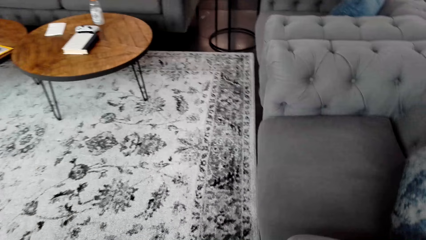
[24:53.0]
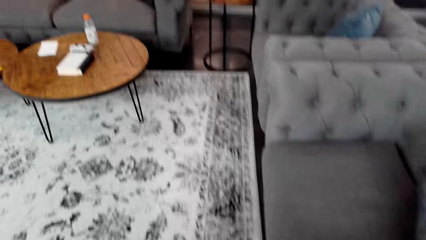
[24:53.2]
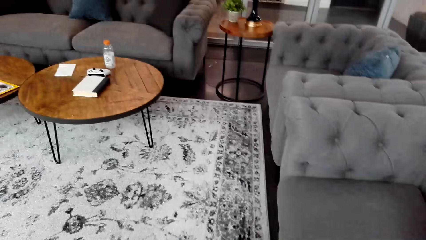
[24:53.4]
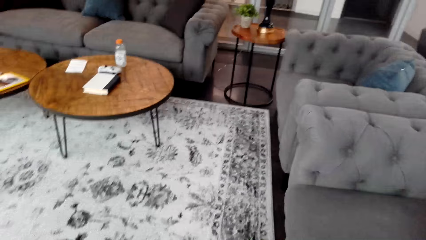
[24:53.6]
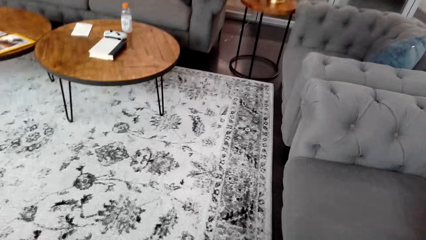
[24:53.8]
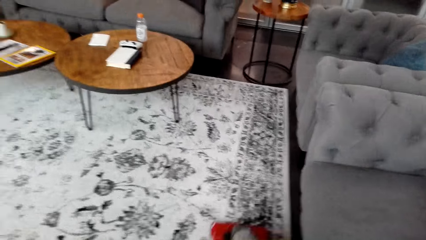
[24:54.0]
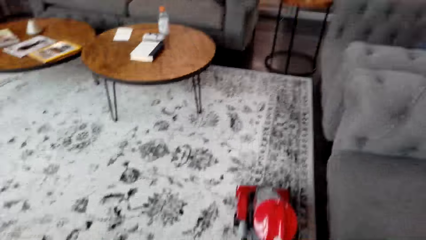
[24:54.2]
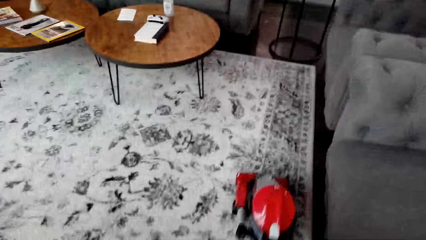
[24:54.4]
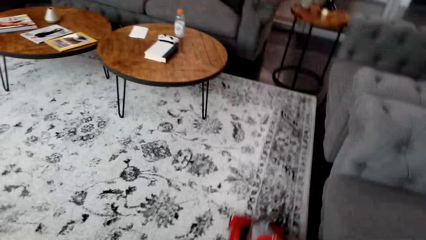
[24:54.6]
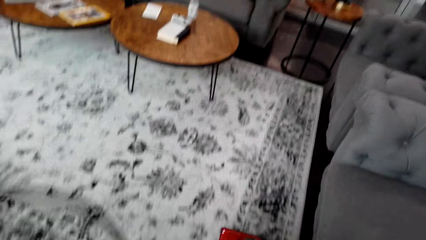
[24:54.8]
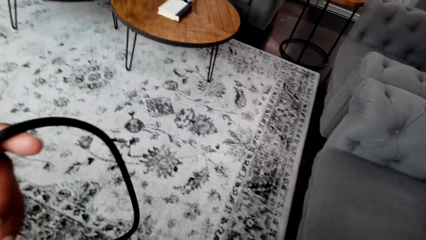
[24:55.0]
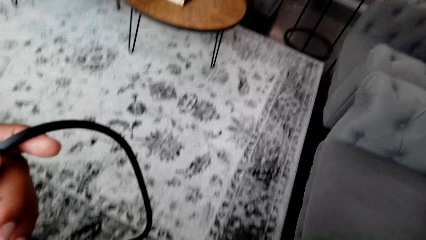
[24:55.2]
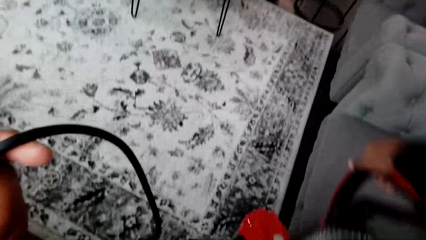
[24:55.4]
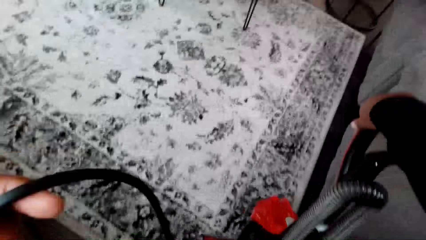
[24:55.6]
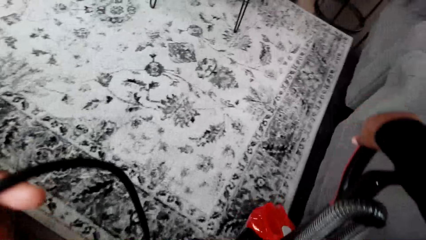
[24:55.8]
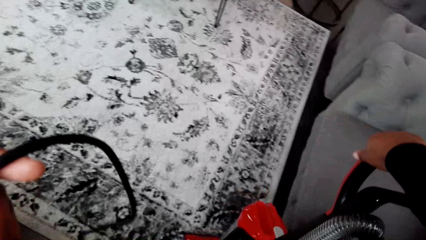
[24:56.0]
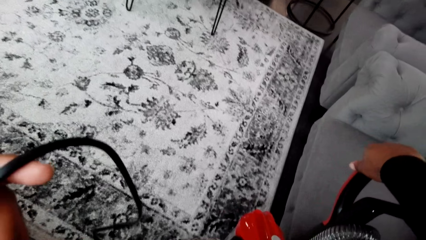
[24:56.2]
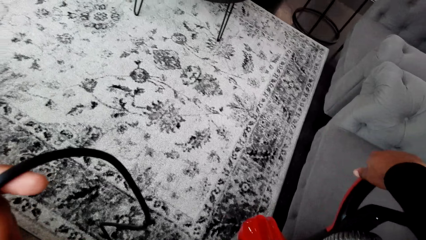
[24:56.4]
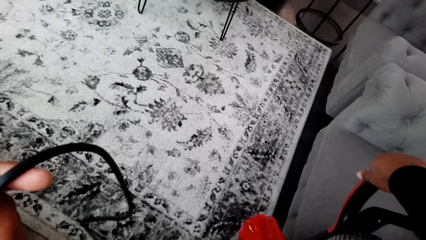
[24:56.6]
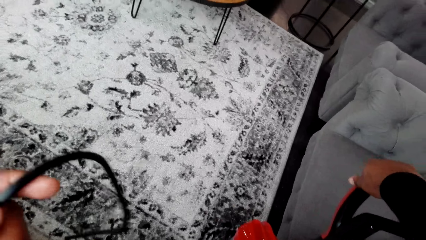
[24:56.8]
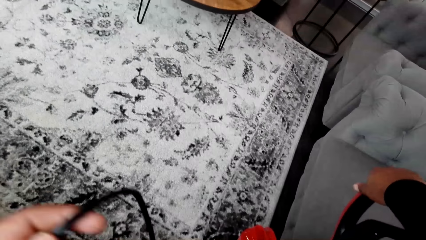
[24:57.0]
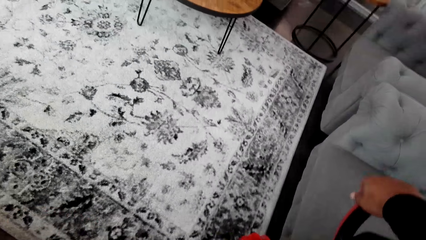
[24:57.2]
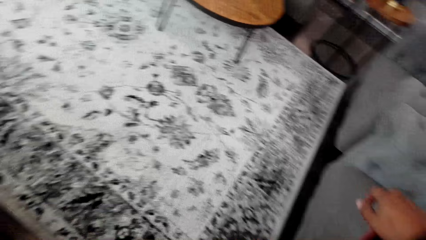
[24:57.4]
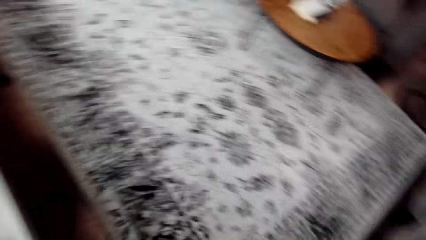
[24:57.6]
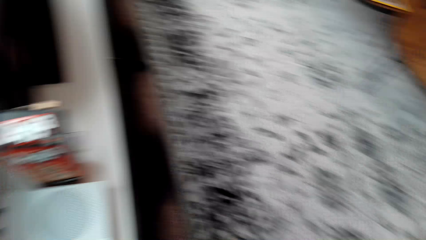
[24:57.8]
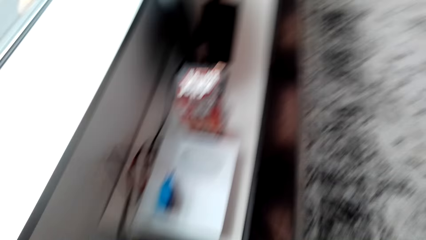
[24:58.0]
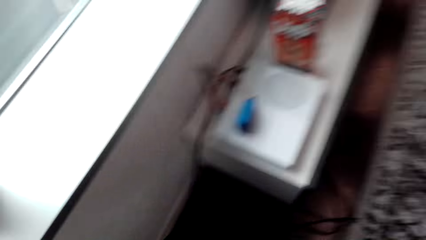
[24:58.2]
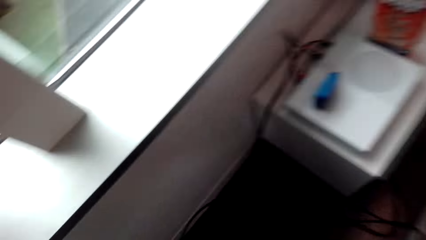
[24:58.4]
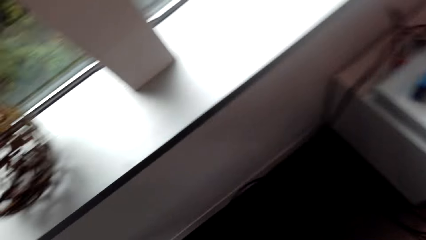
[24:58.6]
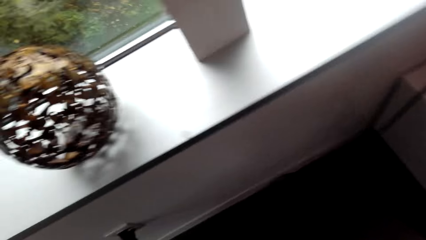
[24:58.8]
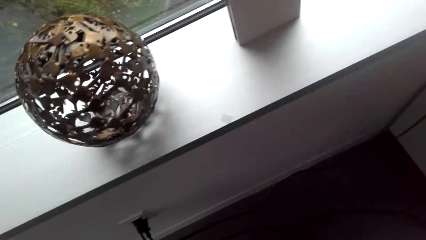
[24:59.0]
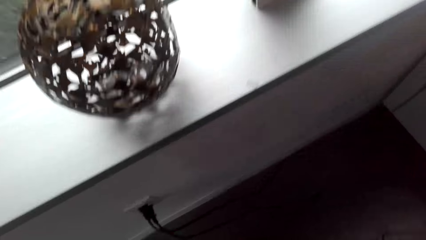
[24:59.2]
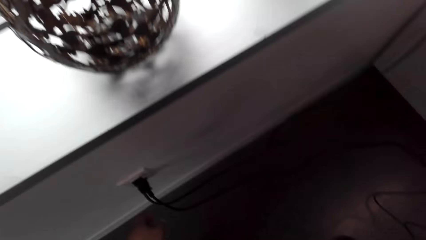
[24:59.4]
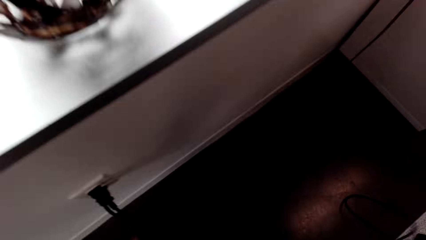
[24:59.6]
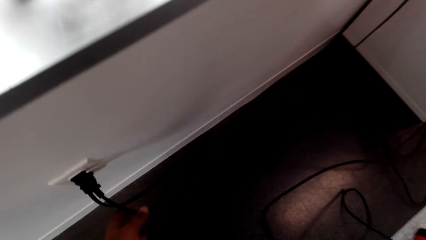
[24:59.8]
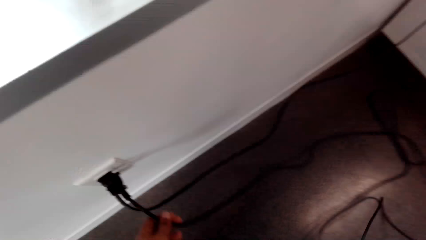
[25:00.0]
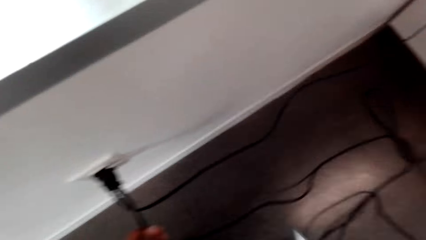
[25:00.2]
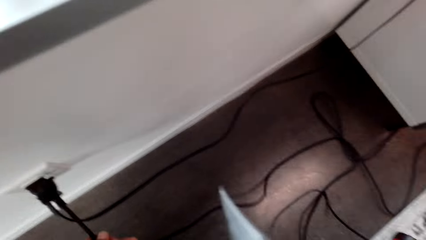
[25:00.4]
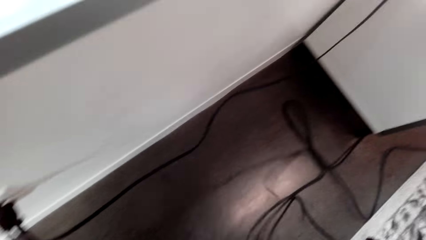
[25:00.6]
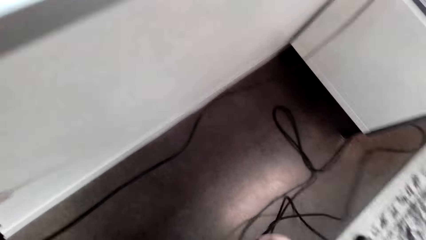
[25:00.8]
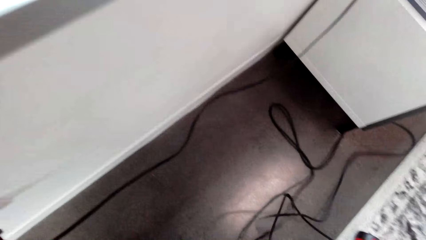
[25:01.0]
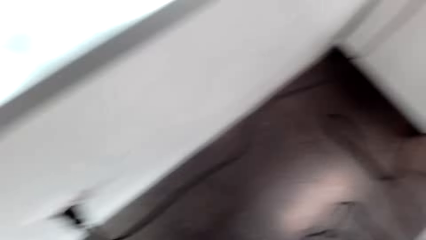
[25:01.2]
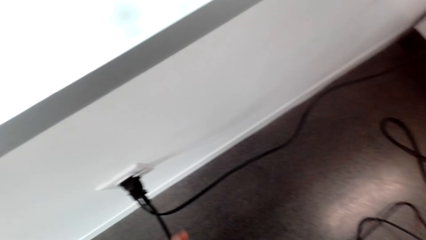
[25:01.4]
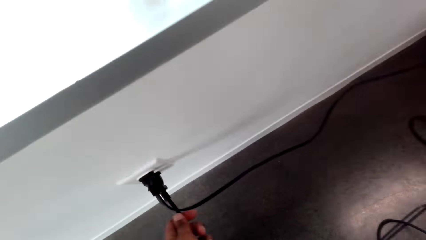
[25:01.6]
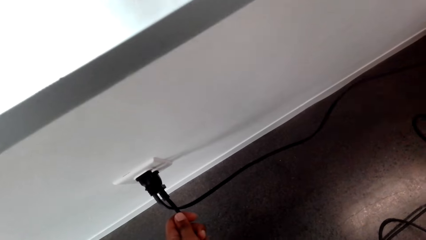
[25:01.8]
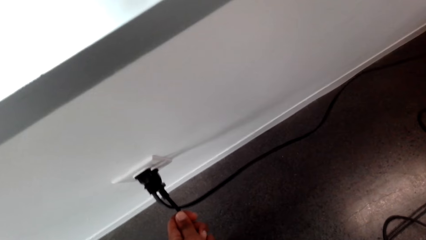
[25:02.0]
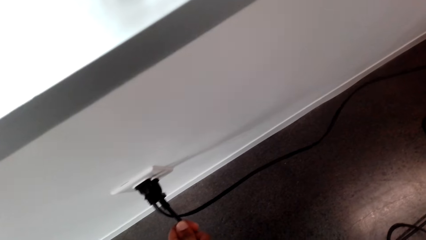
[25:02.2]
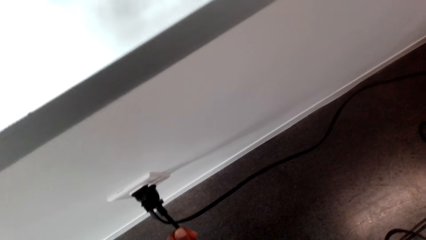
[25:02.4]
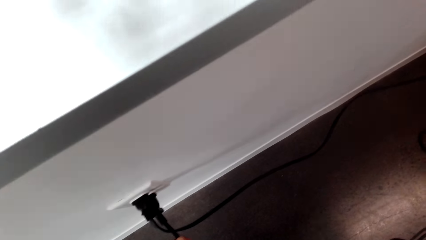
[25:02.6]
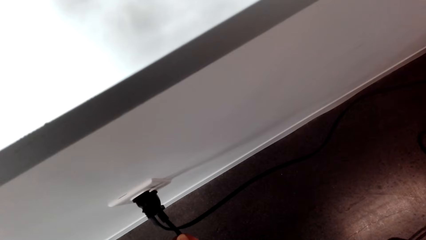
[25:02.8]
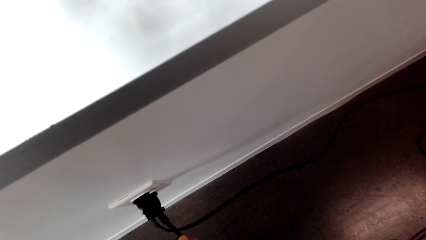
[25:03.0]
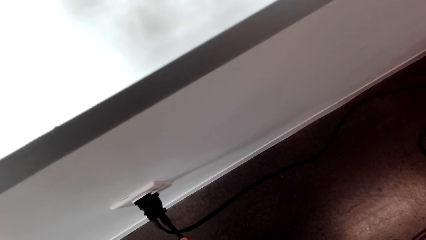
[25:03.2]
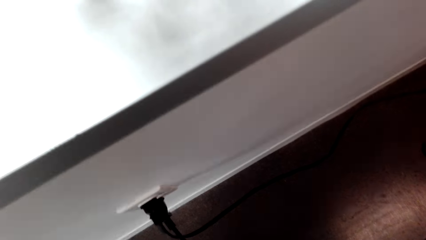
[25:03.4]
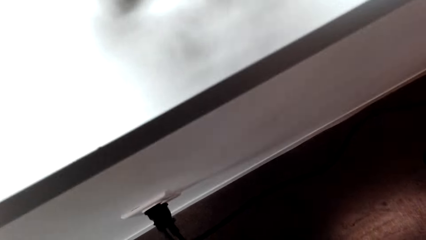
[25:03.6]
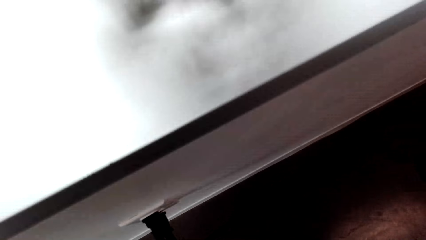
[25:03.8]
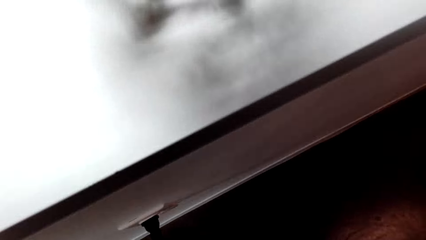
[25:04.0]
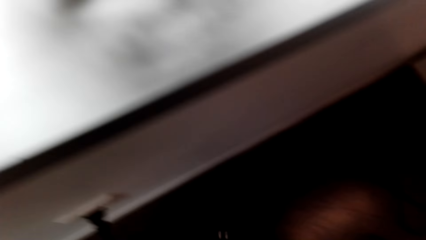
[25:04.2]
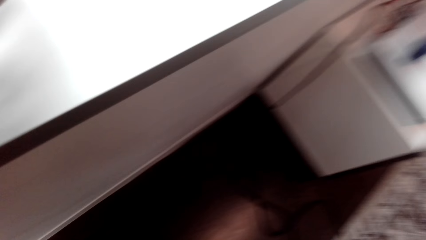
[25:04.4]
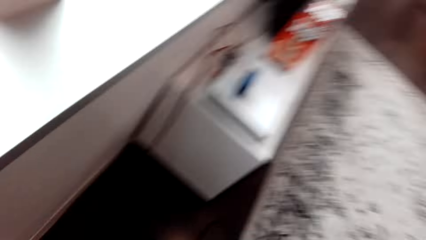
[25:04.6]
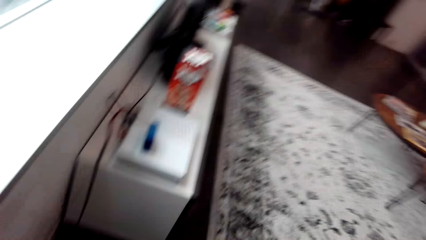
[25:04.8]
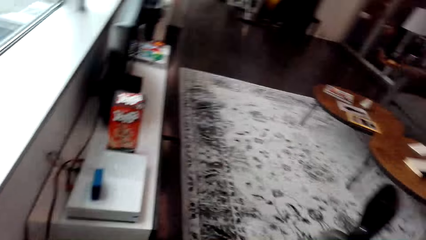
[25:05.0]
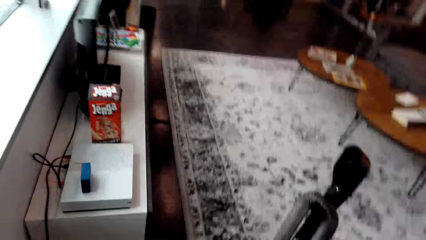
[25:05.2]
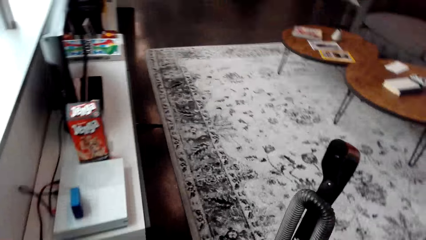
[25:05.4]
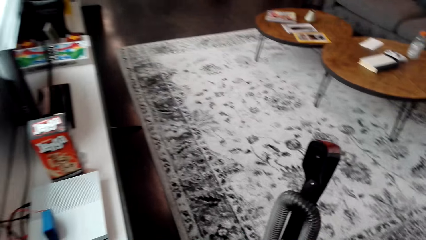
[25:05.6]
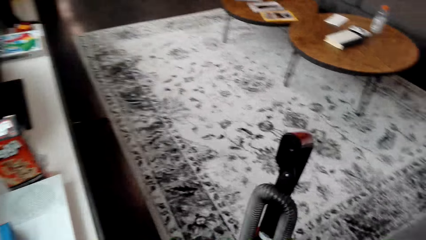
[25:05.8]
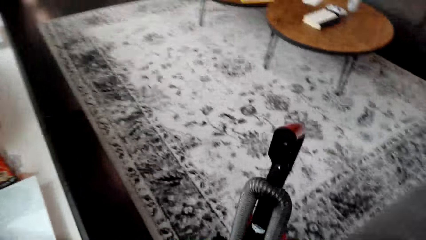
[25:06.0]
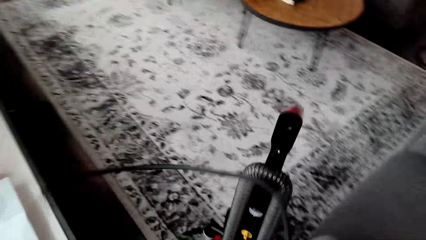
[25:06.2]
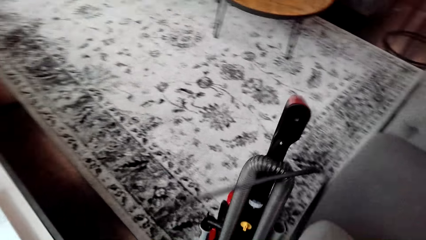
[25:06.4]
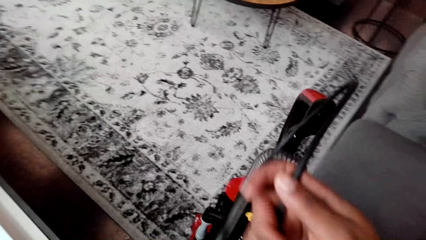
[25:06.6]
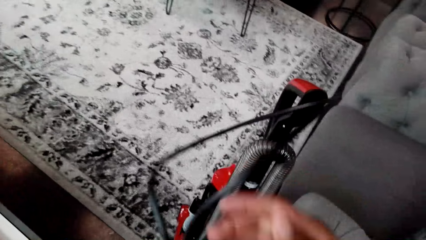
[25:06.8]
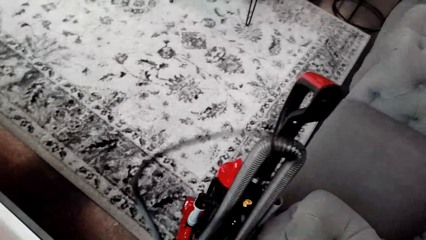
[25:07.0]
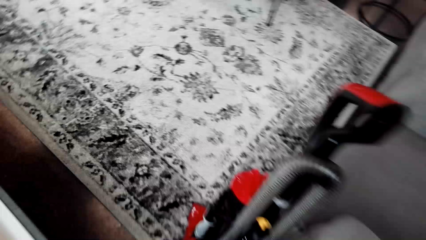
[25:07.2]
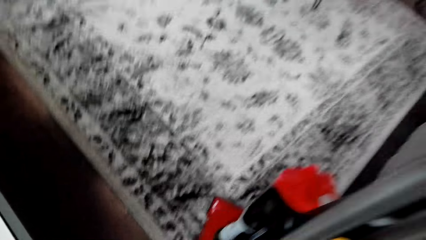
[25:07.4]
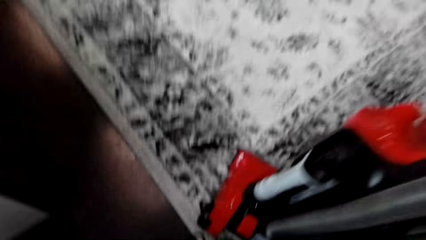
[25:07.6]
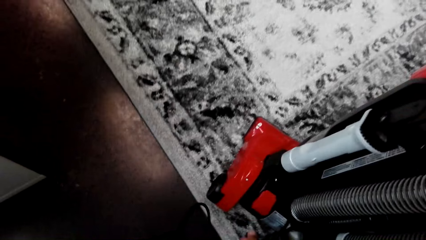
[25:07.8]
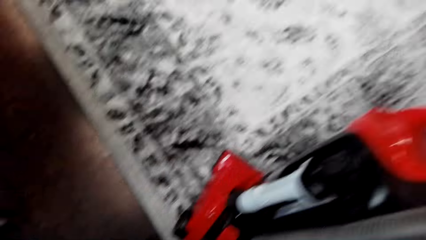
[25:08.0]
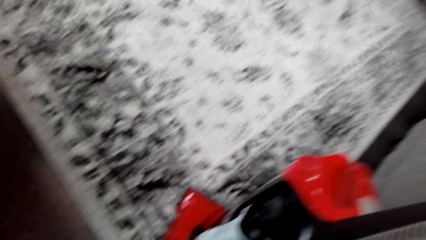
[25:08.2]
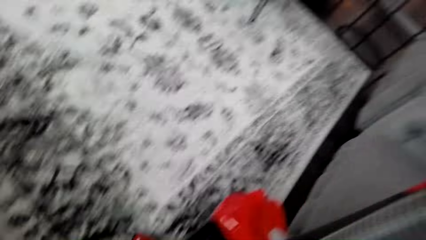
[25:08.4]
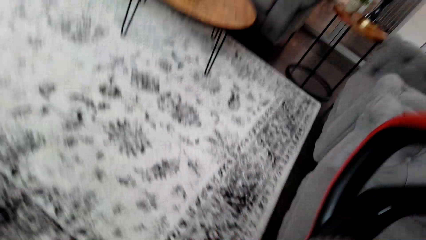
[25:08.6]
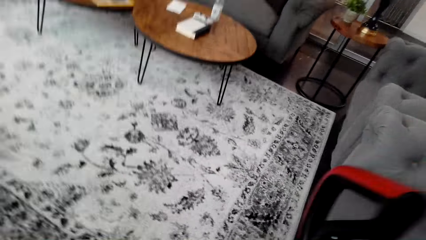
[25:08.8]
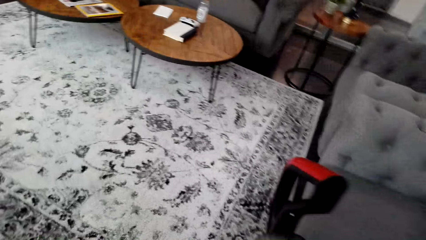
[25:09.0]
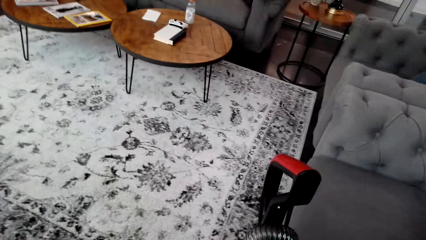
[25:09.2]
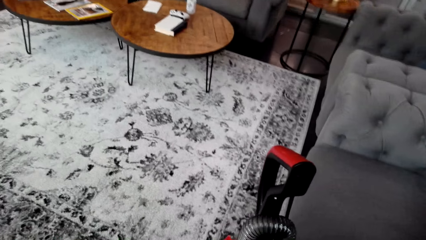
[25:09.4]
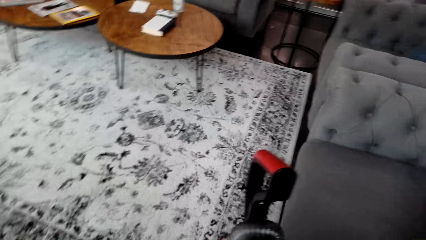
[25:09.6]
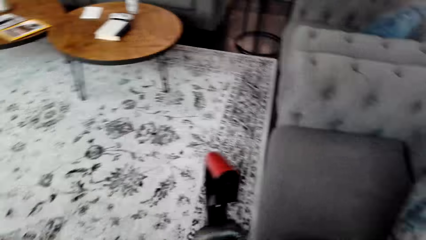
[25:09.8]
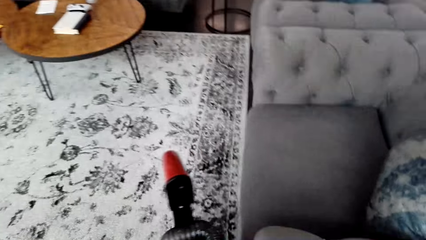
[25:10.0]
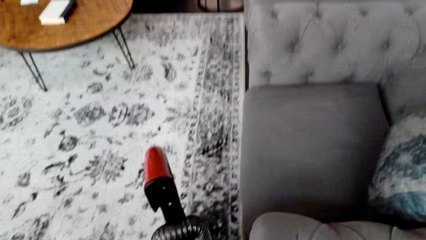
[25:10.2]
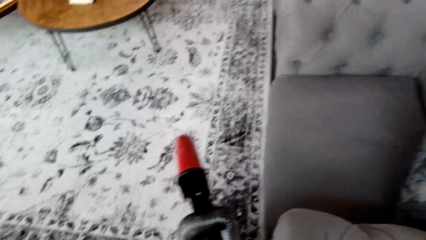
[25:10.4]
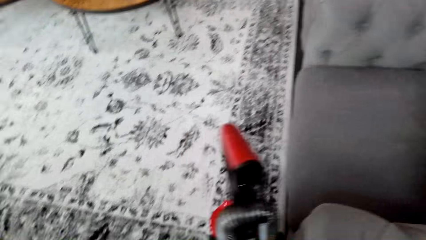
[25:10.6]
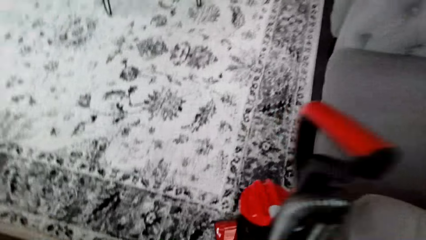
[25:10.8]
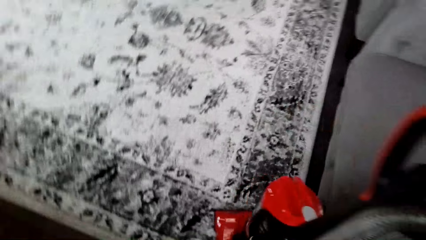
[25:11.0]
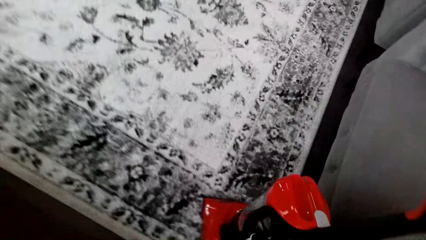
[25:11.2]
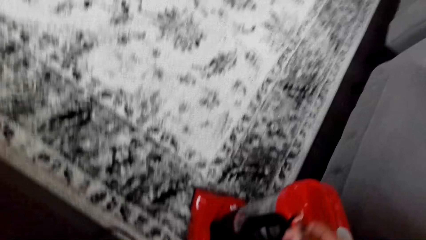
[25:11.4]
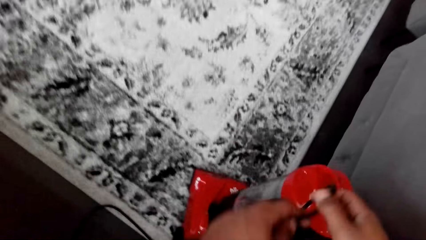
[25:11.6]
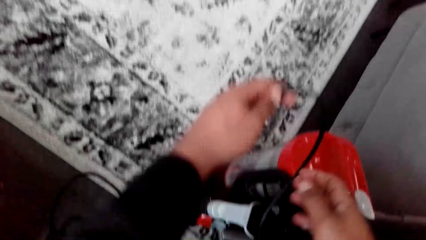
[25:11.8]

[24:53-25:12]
The camera wearer holds the vacuum cleaner wire. They touch the vacuum cleaner wire from the socket. They put the cable on the socket. They roll the vacuum cleaner wire. They clean the carpet with the vacuum cleaner.
